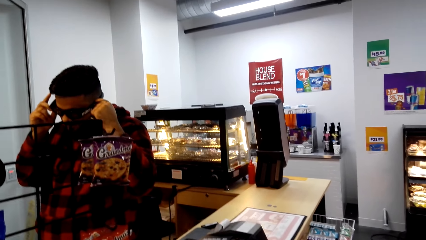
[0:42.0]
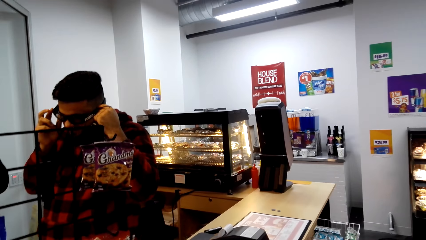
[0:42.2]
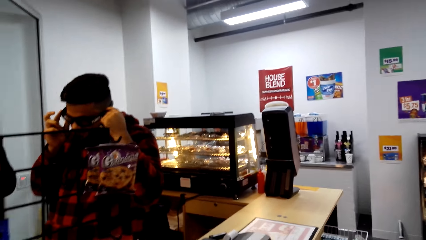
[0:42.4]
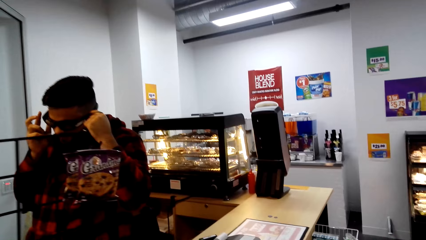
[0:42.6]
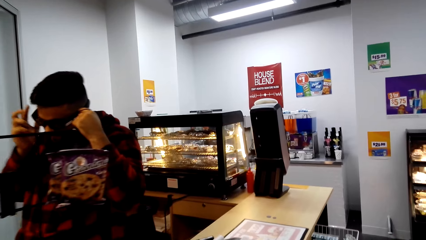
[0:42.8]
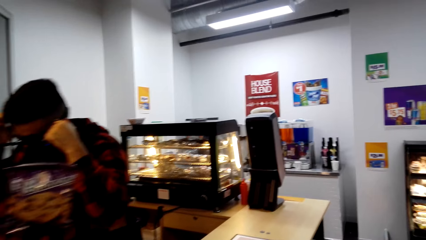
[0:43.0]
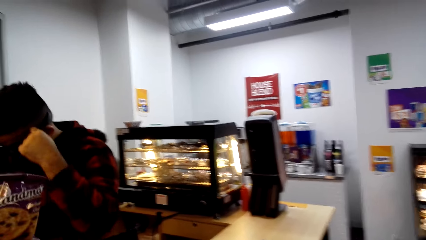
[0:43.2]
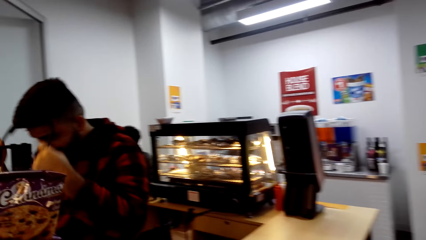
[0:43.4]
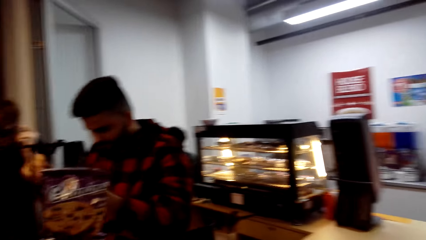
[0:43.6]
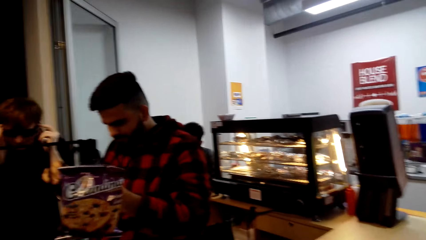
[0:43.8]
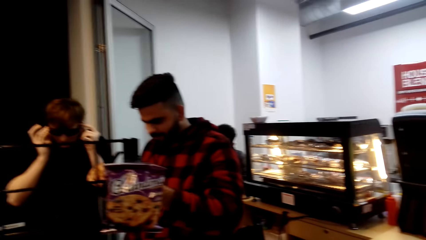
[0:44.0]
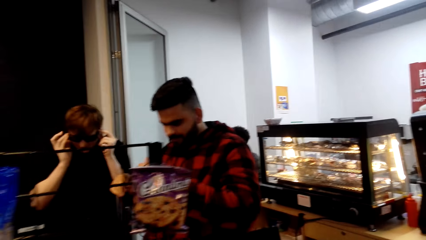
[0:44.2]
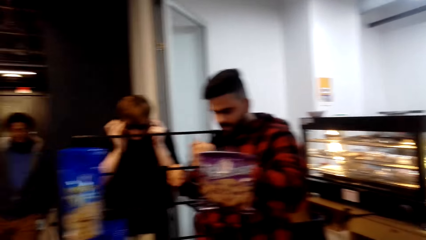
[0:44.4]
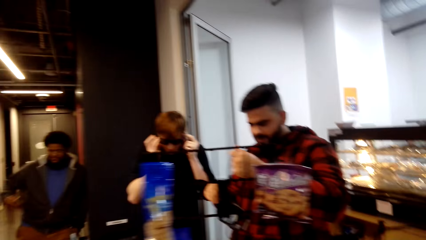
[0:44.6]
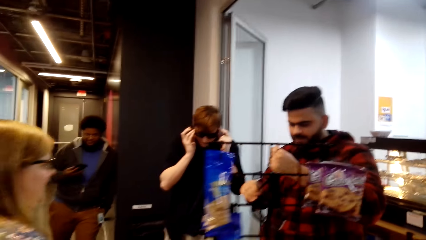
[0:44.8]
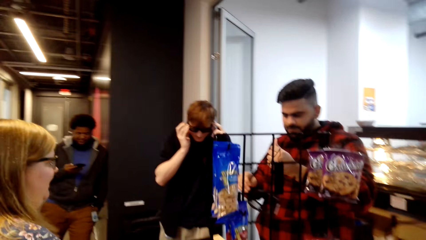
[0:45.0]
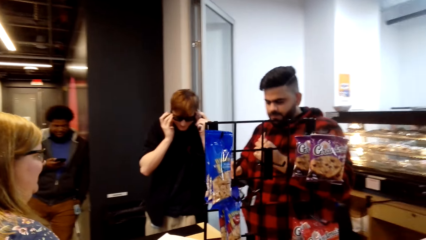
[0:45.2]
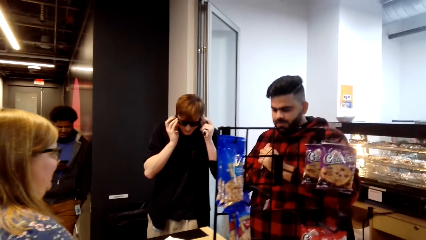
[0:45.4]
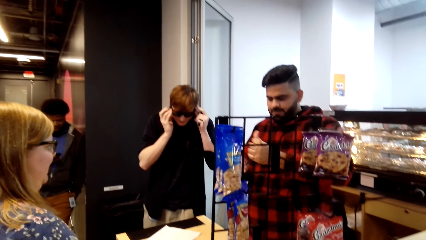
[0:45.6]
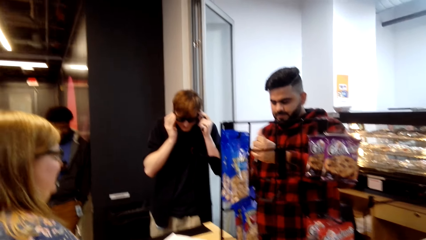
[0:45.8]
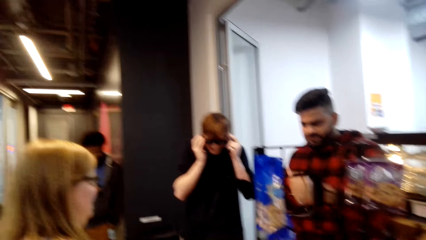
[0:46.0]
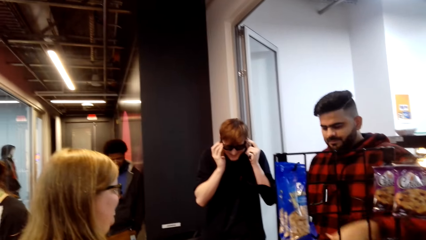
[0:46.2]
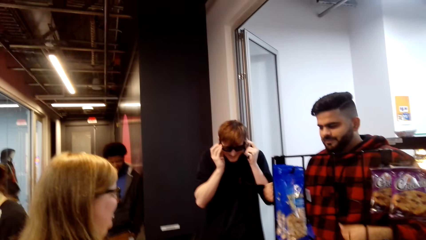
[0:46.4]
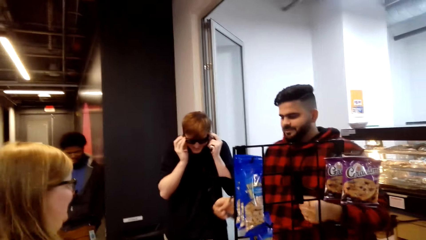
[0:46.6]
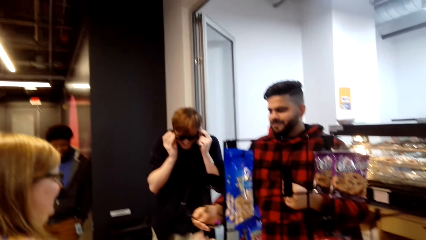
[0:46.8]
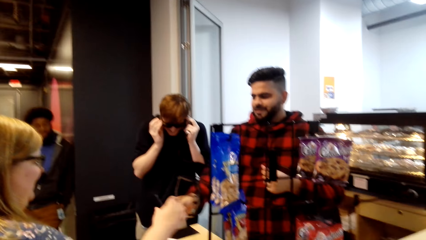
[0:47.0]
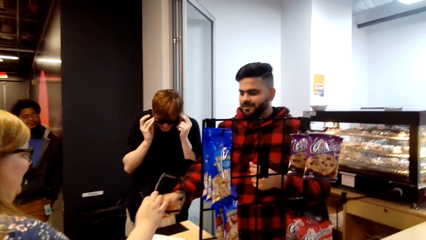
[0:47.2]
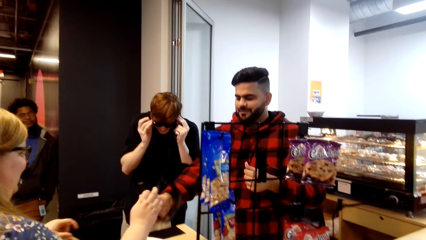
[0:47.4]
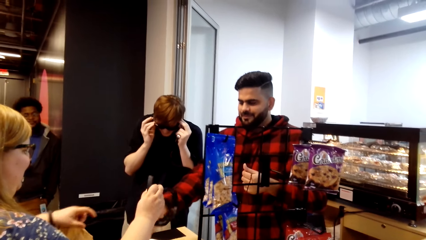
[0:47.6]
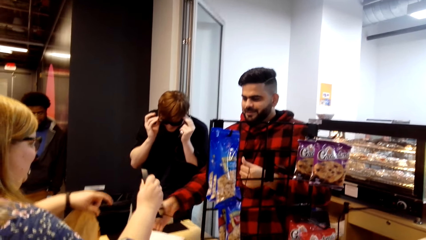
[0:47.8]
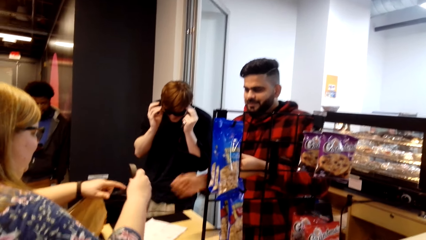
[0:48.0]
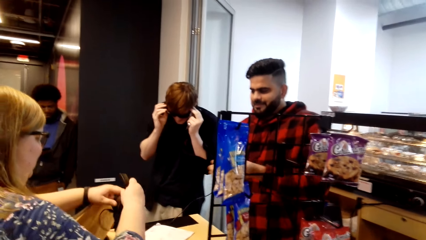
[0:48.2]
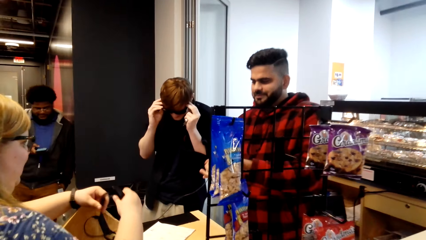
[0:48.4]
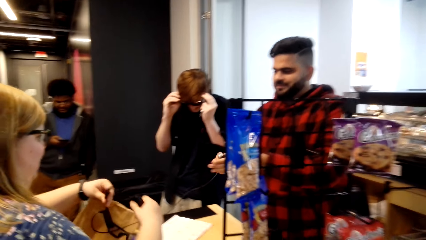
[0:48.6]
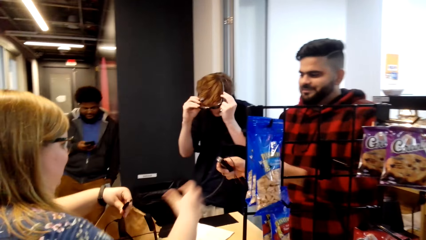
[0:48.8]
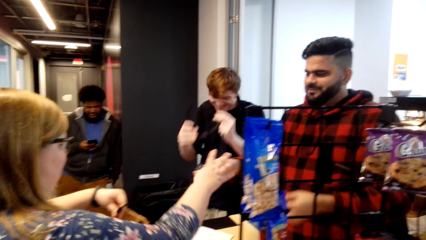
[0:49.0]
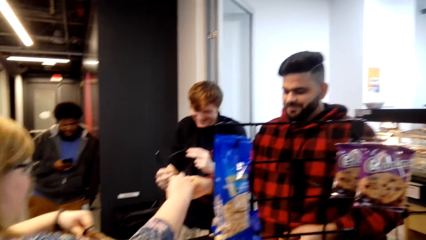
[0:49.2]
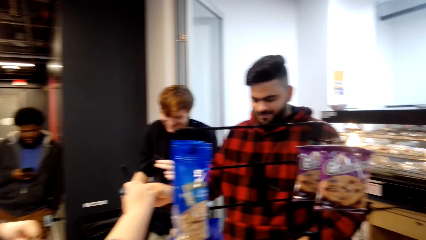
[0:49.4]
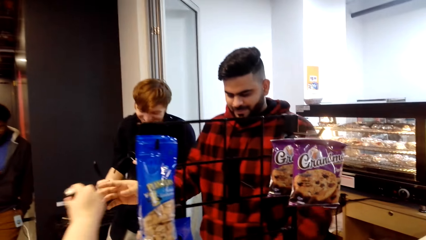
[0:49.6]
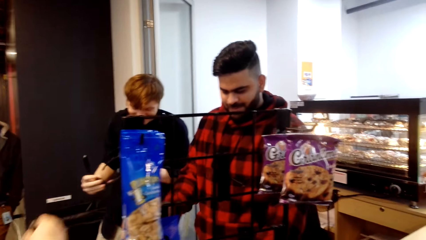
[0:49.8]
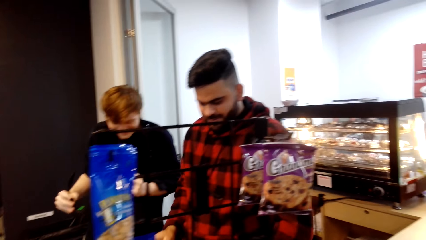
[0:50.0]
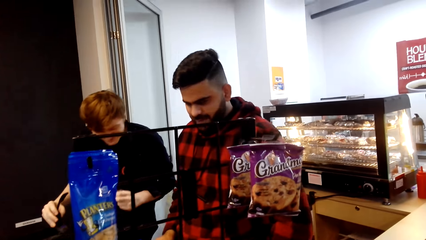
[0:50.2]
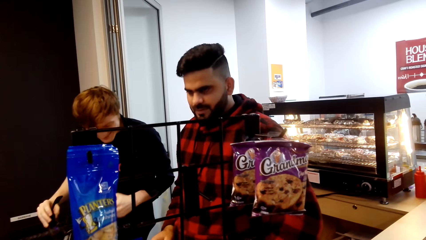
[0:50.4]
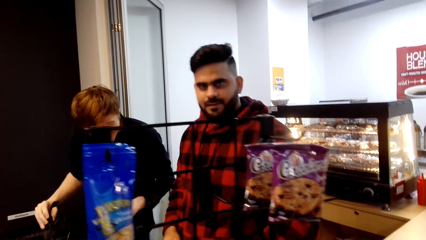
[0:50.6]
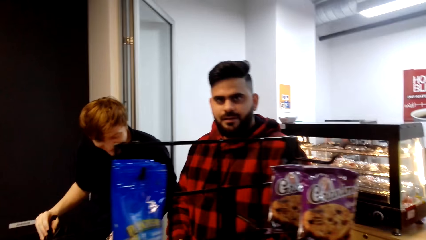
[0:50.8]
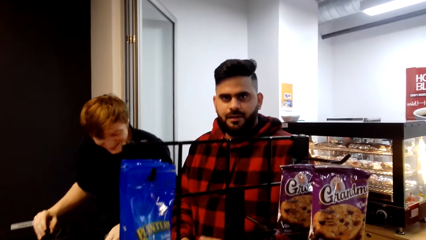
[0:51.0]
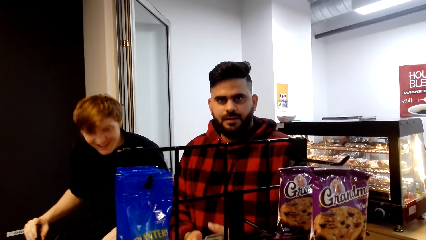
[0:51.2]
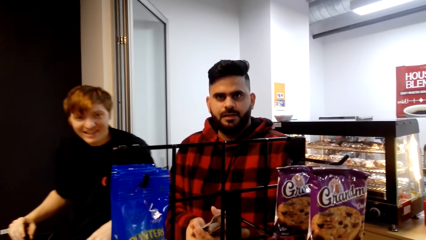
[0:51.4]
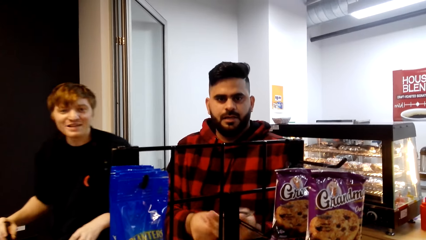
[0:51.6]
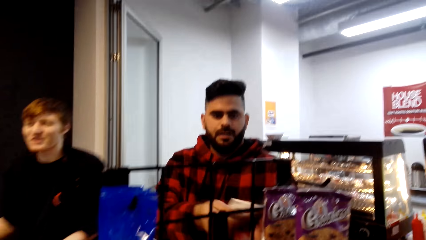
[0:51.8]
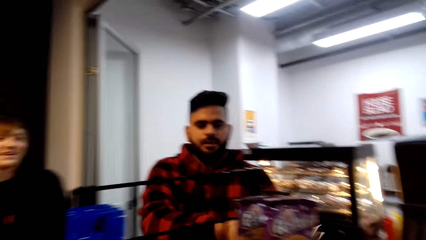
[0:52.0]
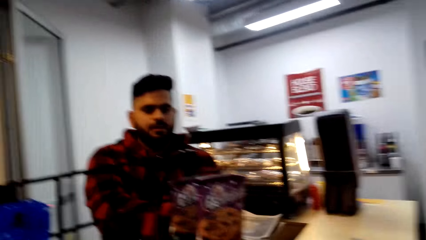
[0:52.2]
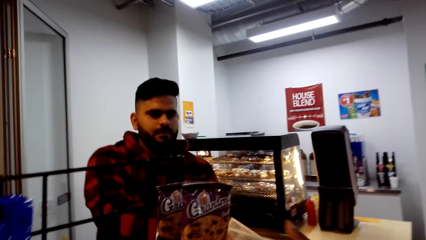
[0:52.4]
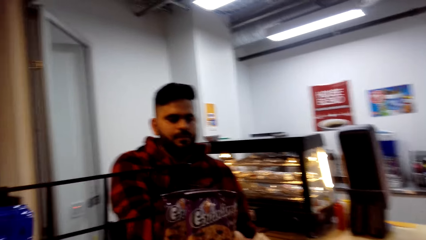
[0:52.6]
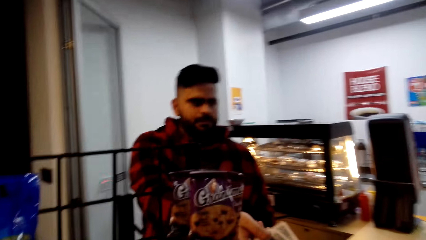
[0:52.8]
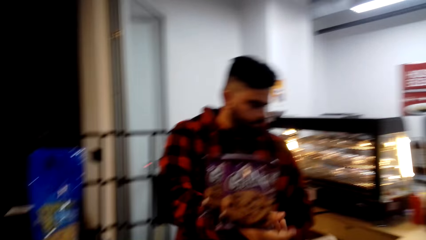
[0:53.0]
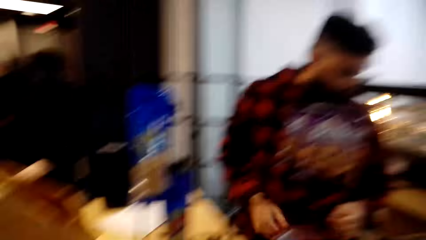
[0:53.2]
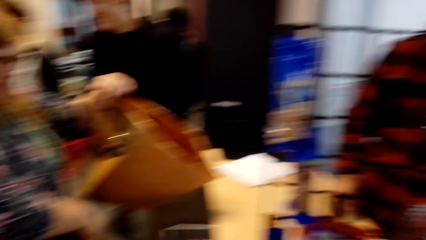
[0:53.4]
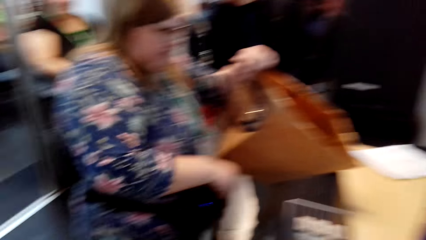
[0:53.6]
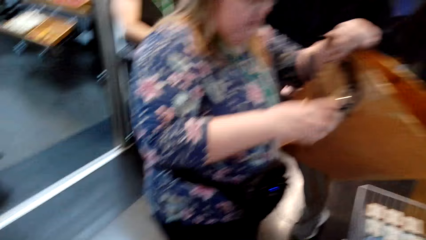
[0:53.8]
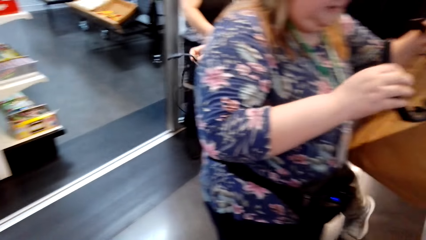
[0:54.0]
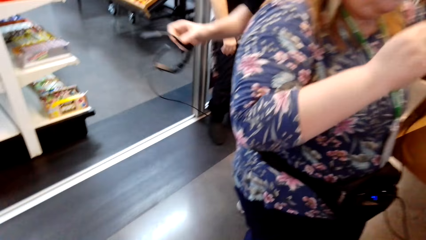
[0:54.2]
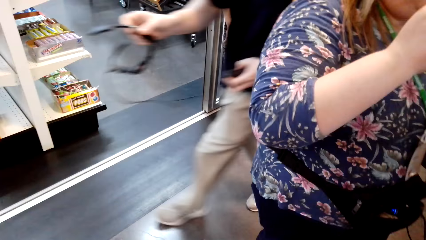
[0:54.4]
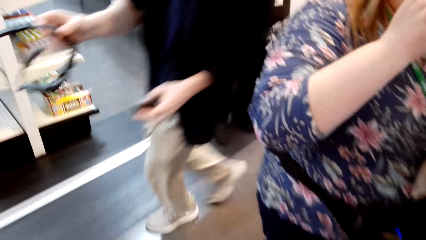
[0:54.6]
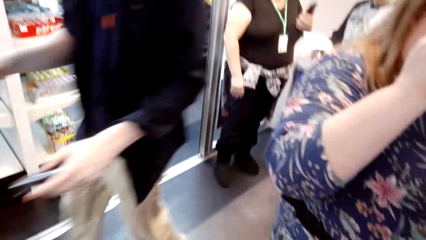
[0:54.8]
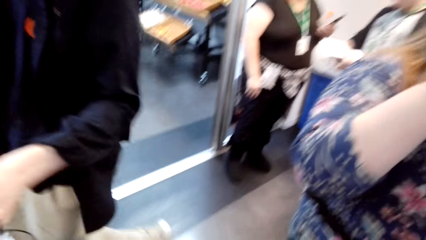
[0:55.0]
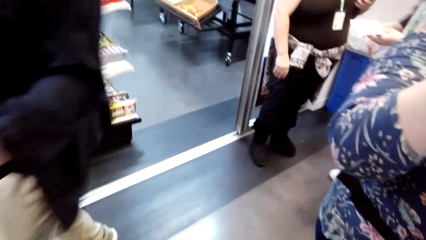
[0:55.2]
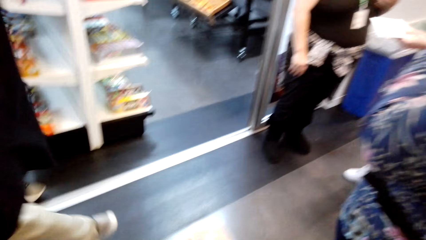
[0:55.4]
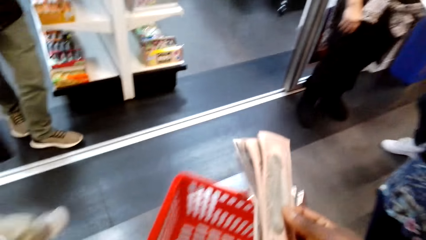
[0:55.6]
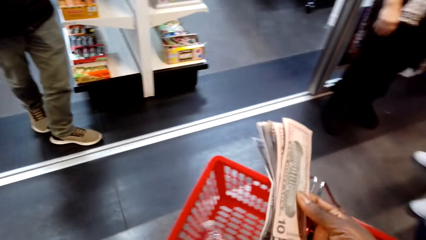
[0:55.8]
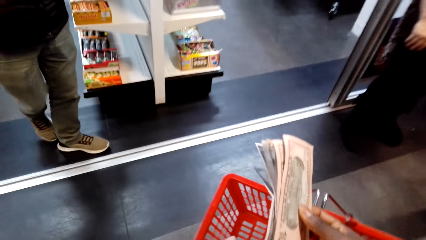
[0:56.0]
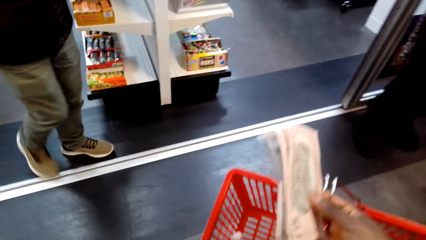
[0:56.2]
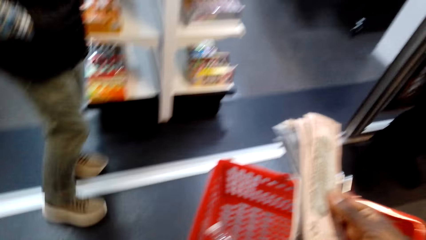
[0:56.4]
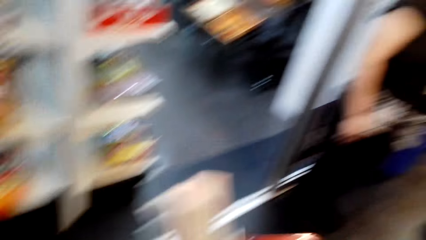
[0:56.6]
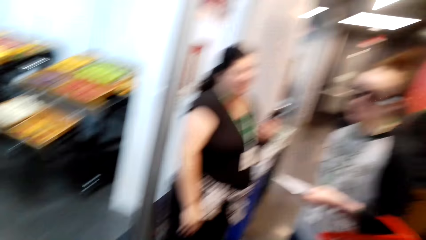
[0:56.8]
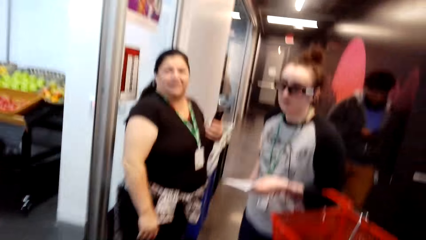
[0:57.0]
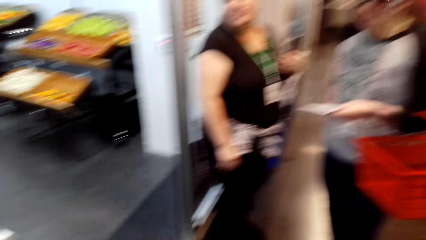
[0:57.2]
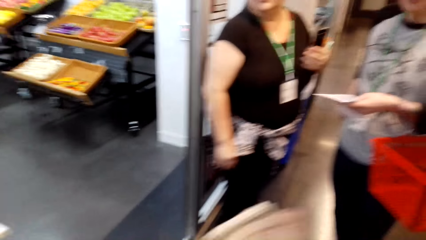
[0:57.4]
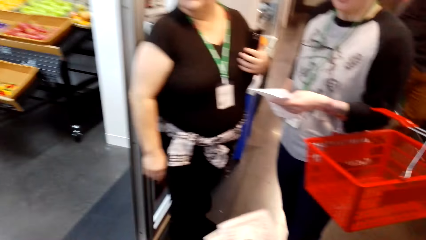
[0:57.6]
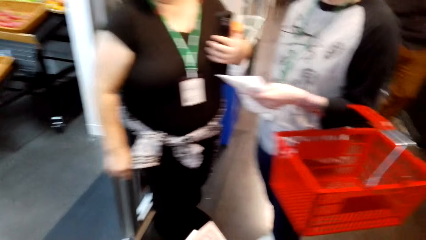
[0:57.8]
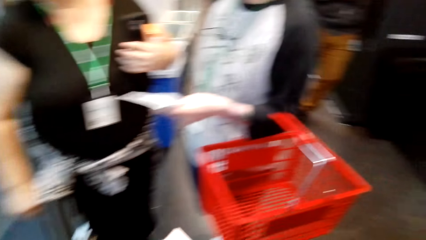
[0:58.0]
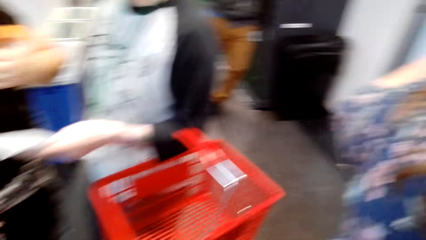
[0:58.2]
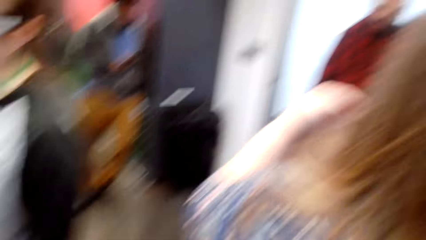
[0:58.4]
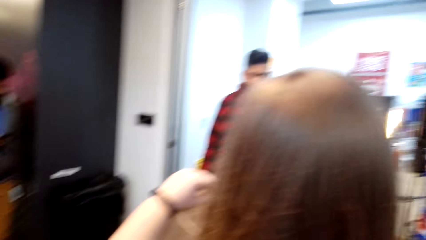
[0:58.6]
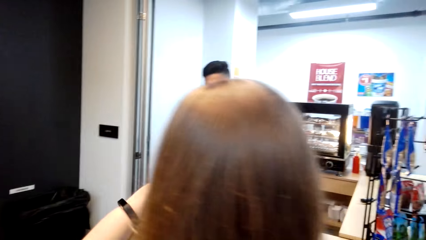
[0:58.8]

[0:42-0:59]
A man removes the sunglasses and looks at the sunglasses. The camera wearer looks around. The man converses with a woman and passes the sunglasses to the woman. Another man removes the sunglasses. The camera wearer looks around. They converse with the first man. They take the money from the first man. They walk around, look at the bucket, and walk around.
